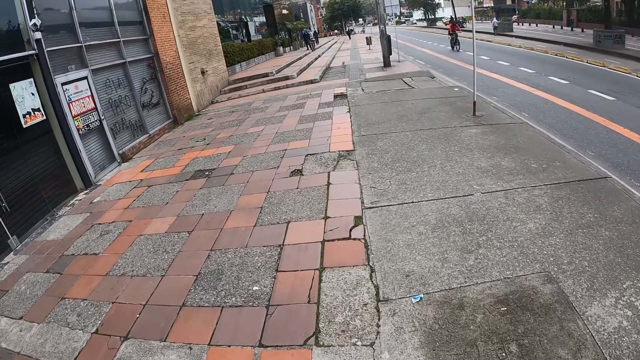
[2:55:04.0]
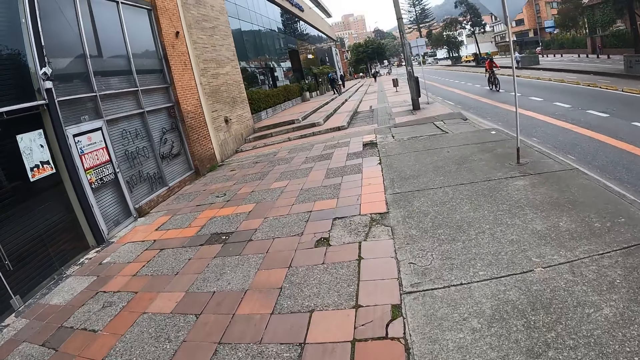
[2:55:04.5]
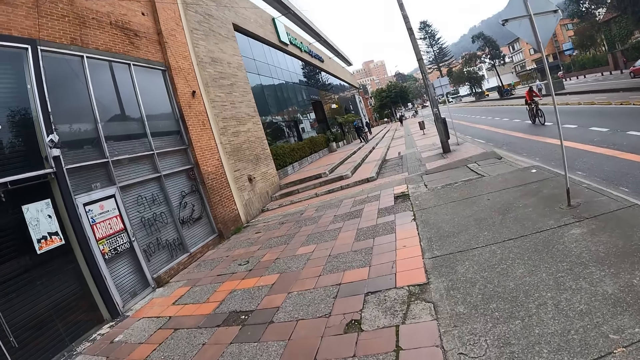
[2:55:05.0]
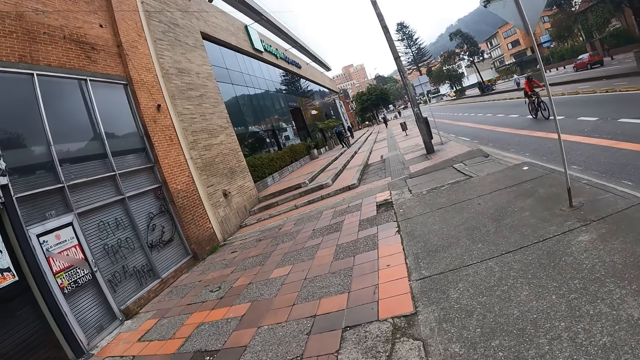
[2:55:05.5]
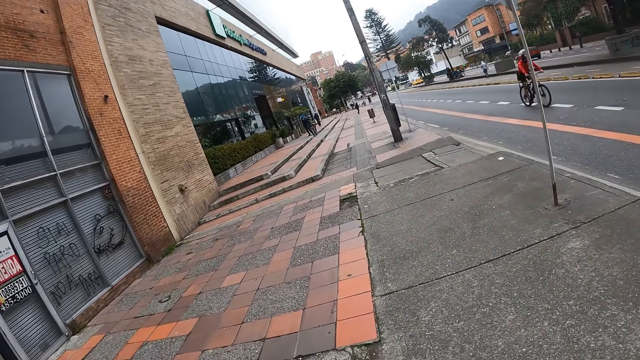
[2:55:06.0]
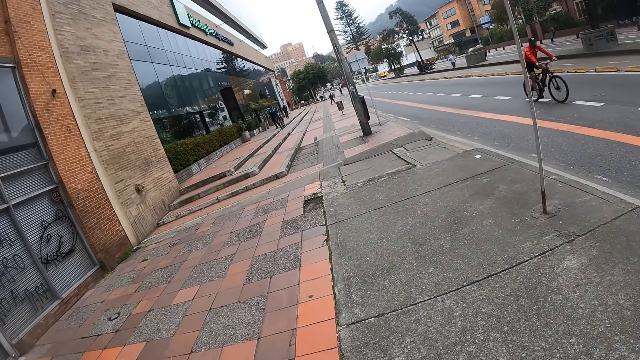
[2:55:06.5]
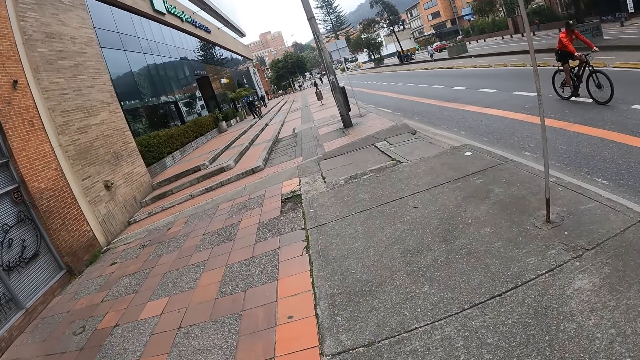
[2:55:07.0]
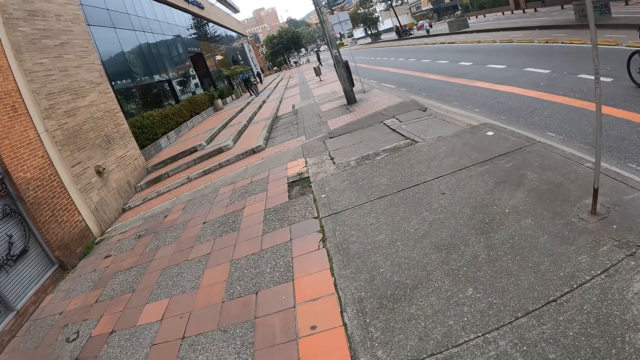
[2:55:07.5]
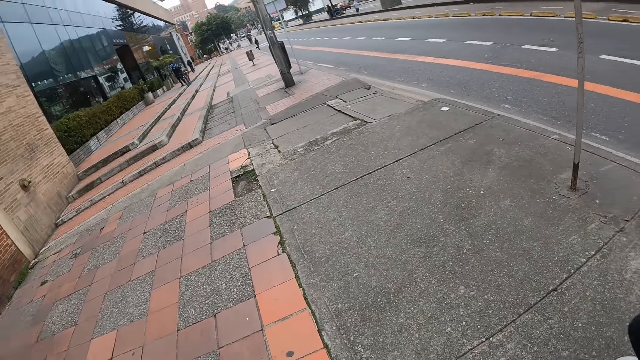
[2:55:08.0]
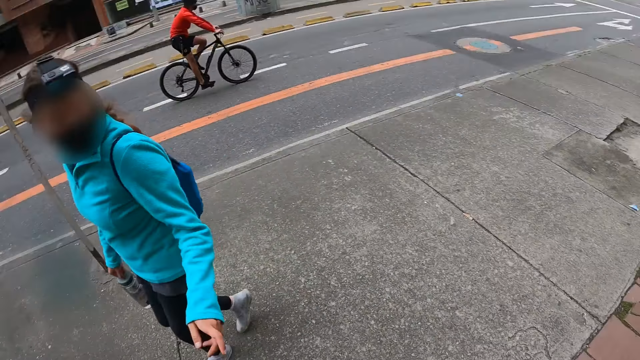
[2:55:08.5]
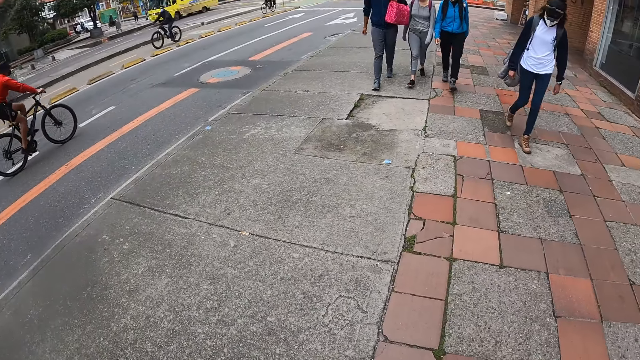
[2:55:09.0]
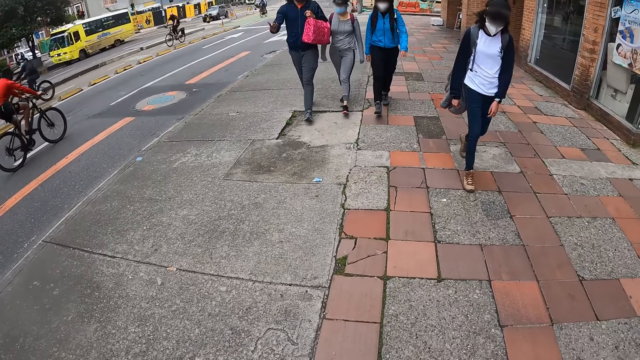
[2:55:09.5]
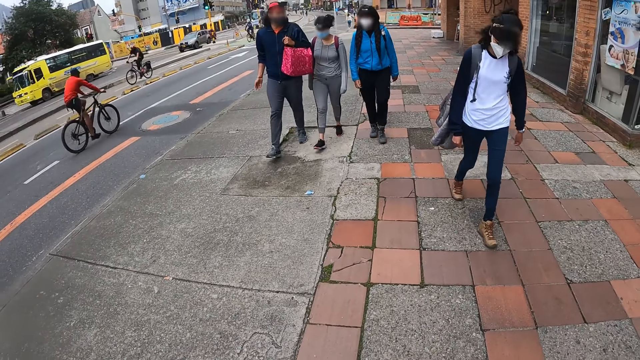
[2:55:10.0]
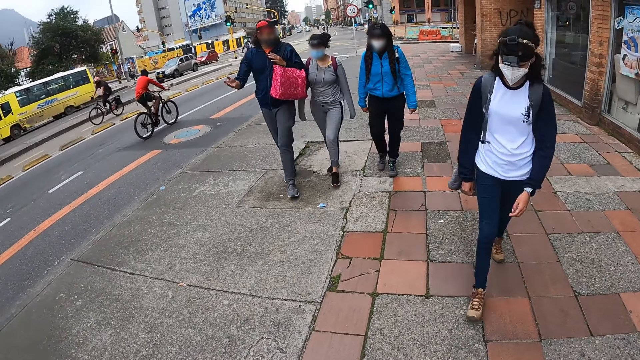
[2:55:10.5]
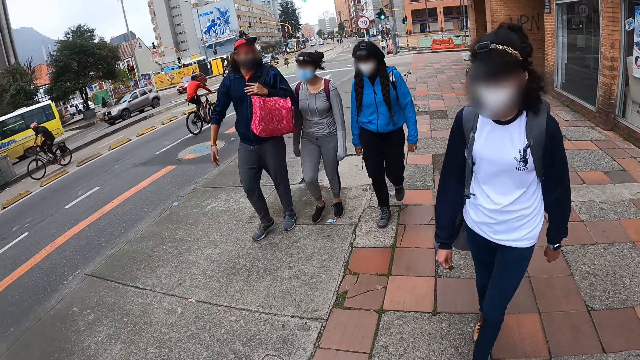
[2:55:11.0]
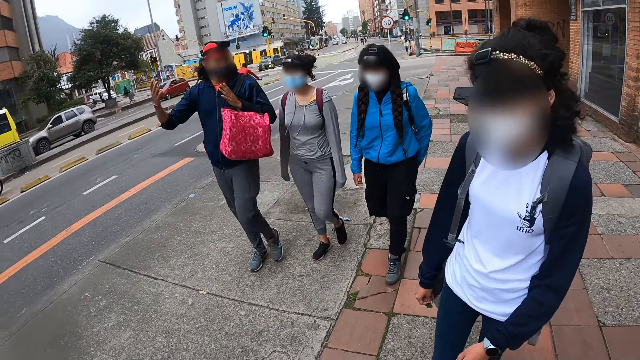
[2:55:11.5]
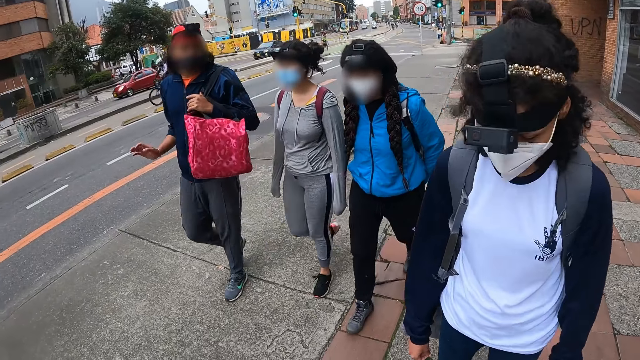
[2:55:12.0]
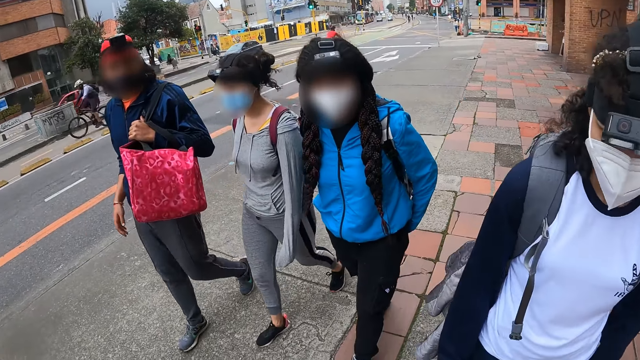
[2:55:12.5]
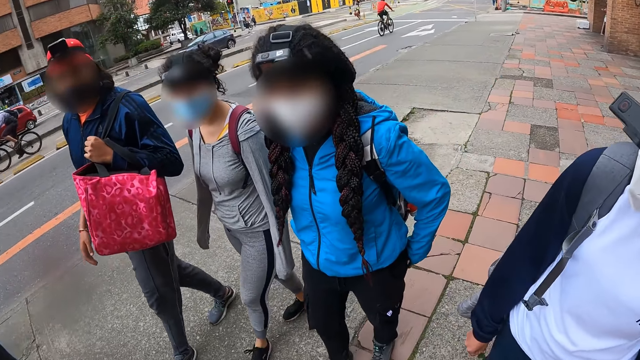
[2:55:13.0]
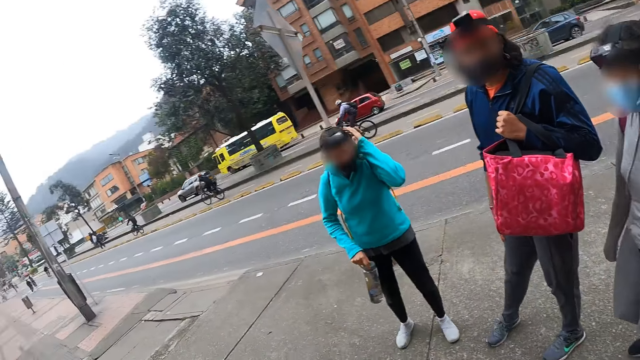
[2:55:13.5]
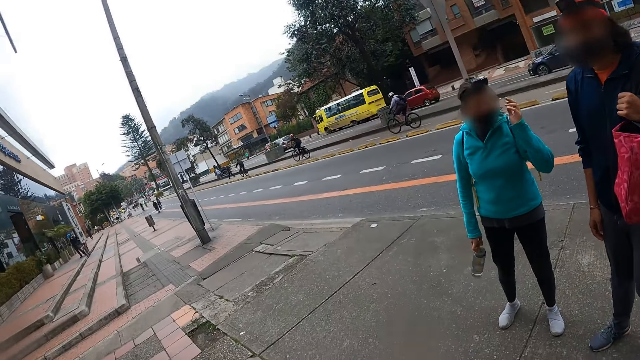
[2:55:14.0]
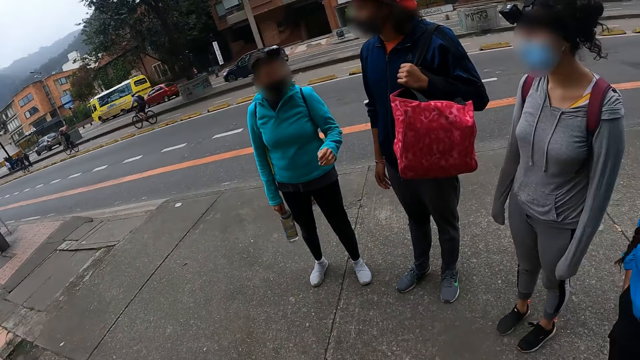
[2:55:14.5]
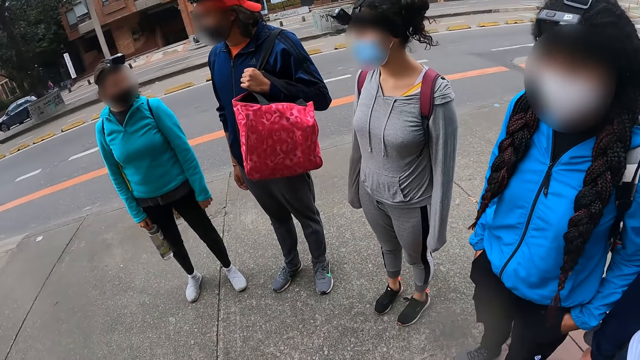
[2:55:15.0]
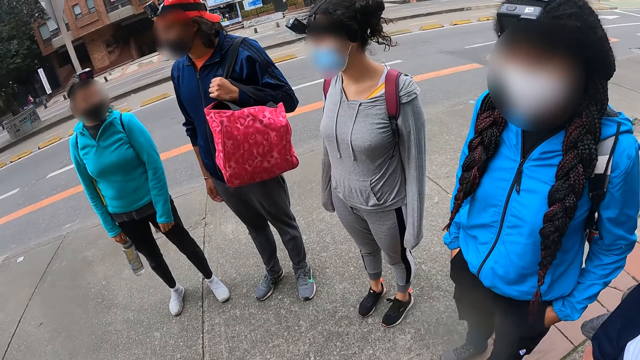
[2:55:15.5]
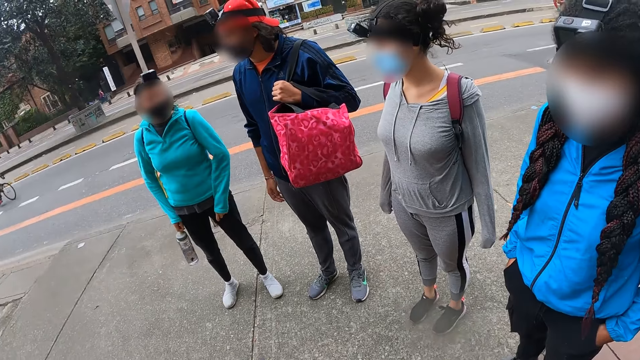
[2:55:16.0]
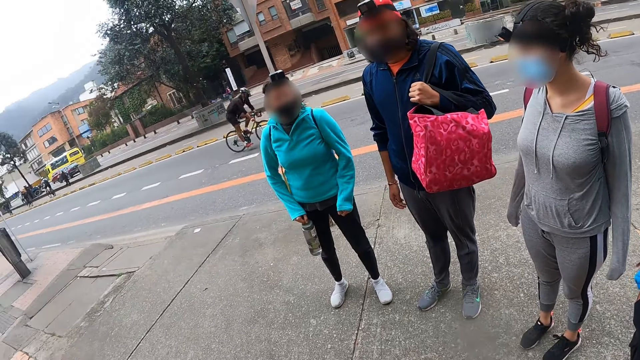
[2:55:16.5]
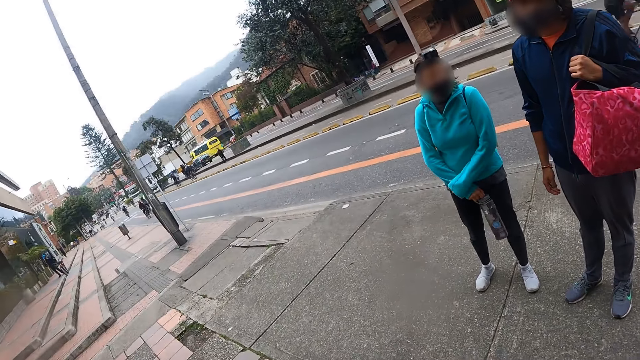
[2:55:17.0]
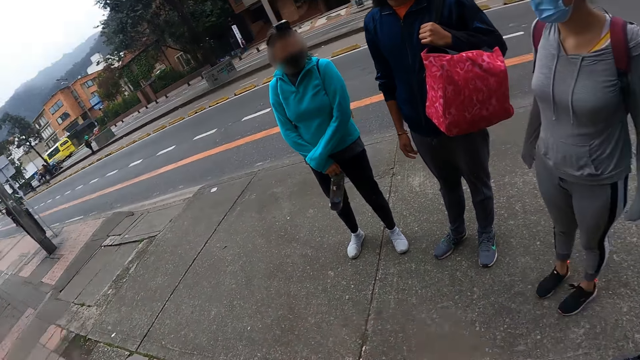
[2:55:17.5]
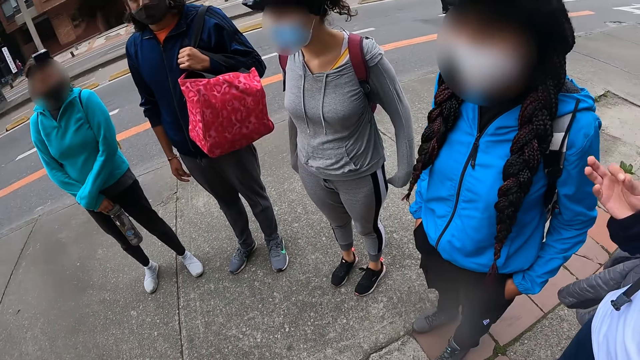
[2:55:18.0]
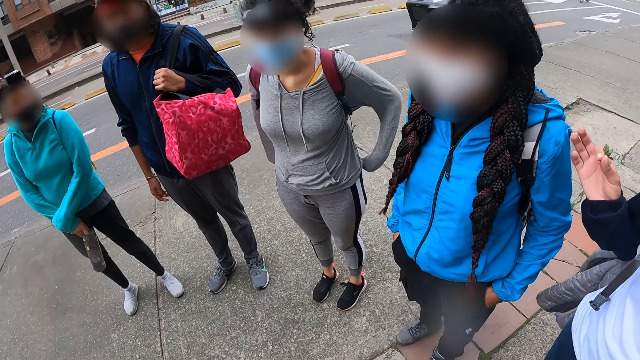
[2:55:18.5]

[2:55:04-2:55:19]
The camera wearer looks around the city. They interact with a group of people. They stand on the path. A woman stands on the path.

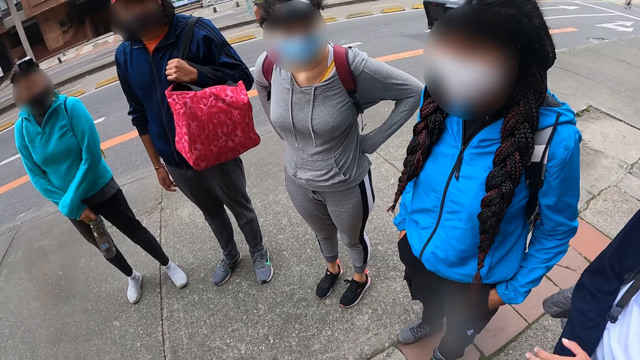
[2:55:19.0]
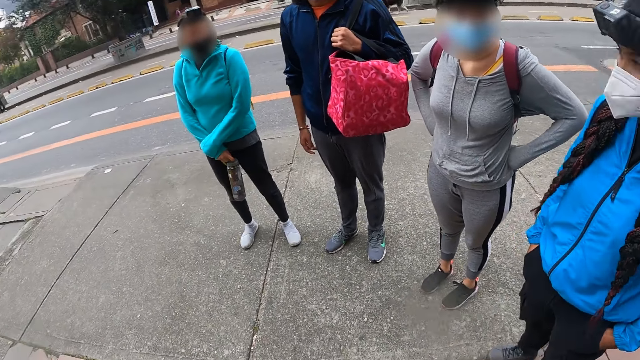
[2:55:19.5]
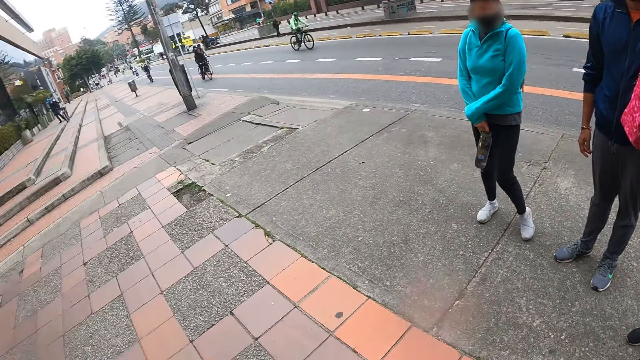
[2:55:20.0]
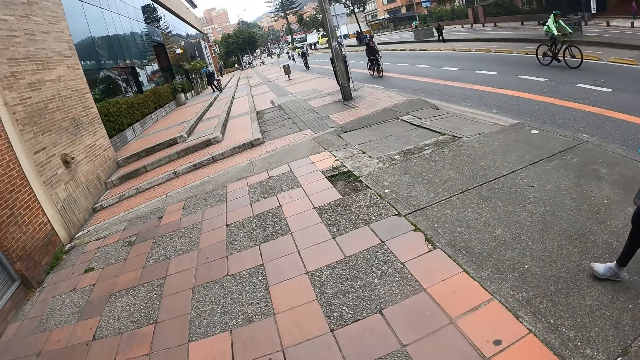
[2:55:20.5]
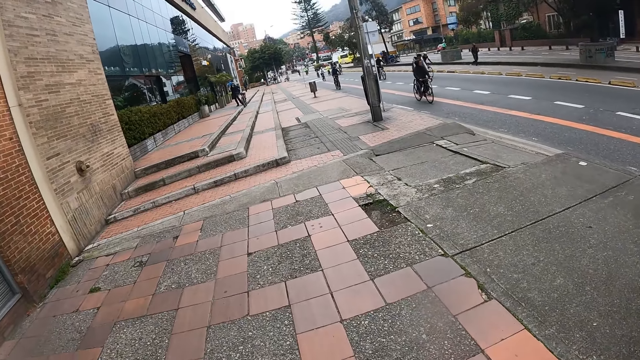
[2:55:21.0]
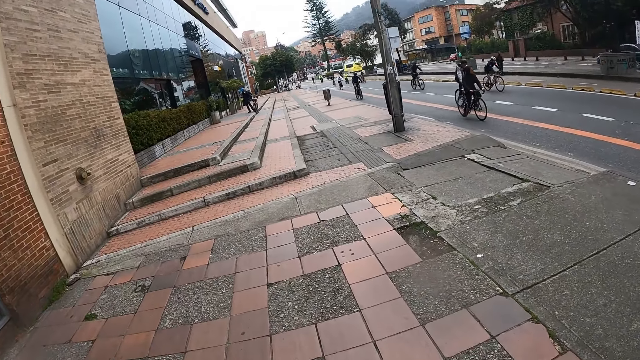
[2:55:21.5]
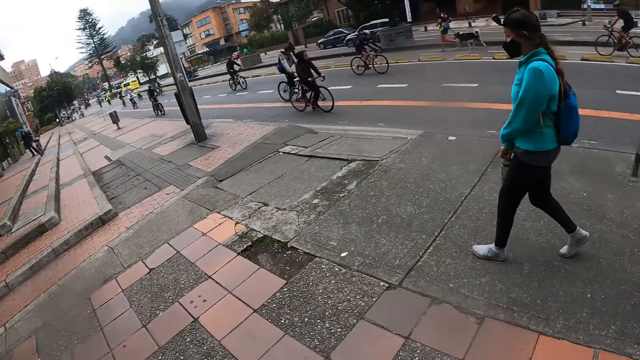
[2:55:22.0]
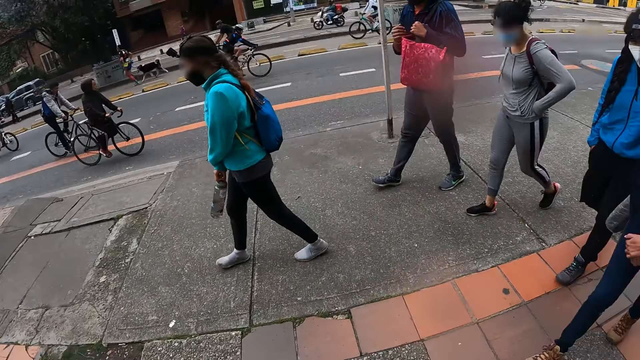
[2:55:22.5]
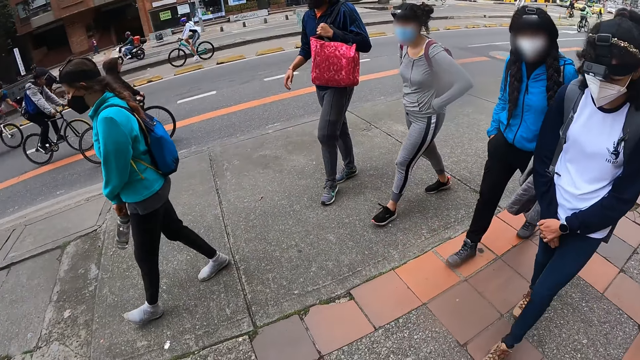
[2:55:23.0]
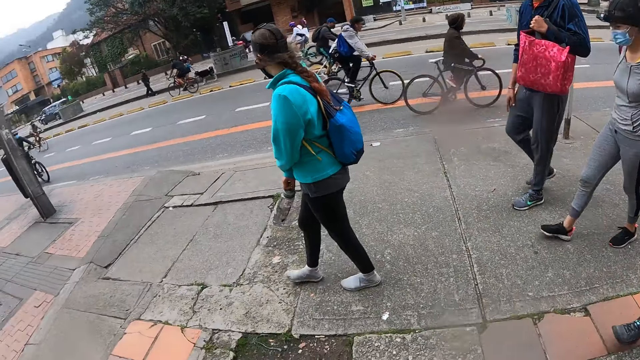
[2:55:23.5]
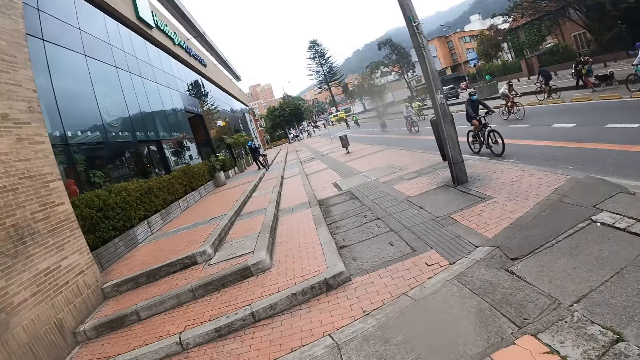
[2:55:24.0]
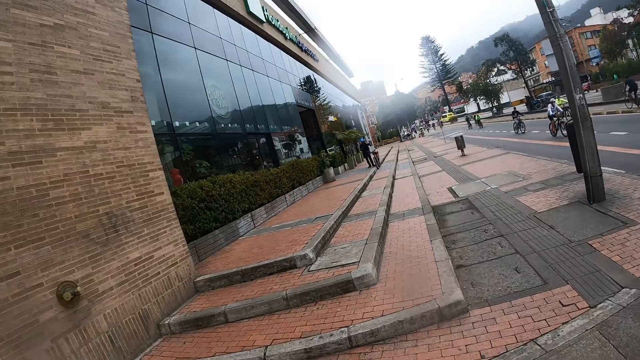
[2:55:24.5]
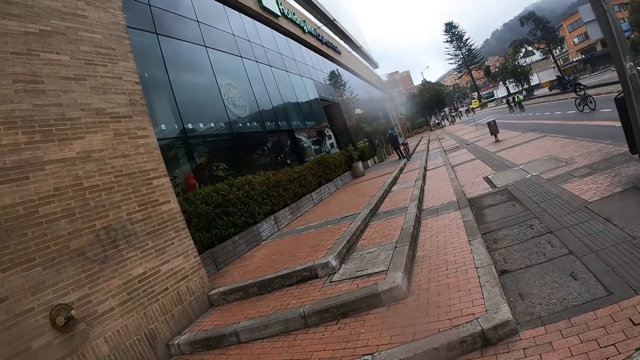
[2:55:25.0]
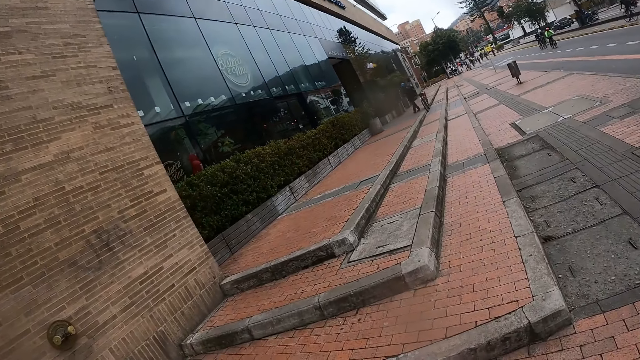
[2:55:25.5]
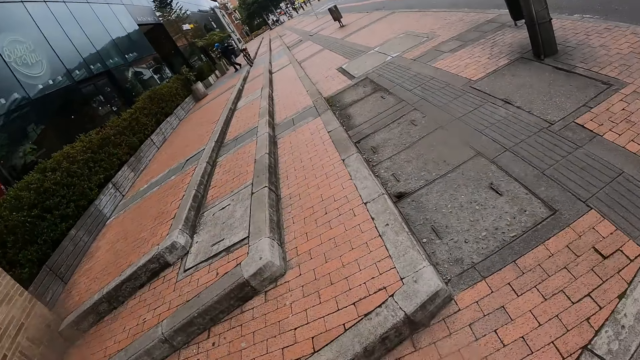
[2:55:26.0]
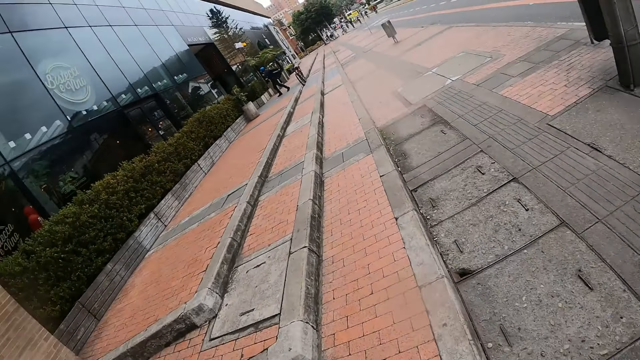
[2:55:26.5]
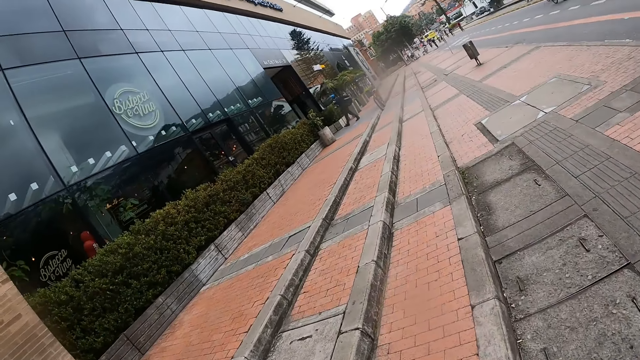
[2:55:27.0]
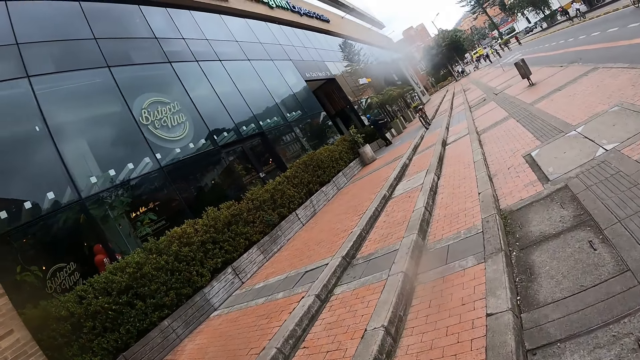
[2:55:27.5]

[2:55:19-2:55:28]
The camera wearer walks on the road with a group of people. A woman walks on the path. The camera wearer looks around the city. They walk on the path.
